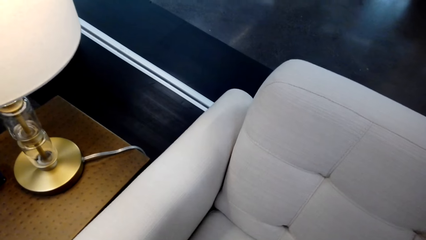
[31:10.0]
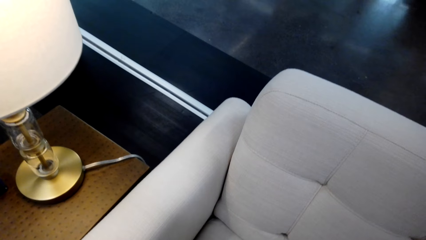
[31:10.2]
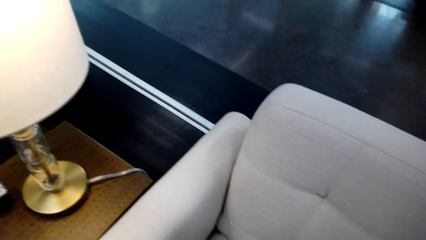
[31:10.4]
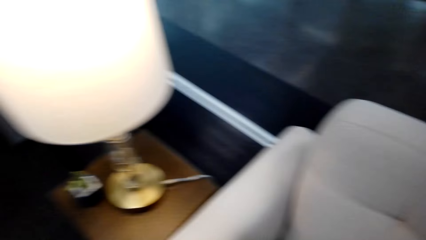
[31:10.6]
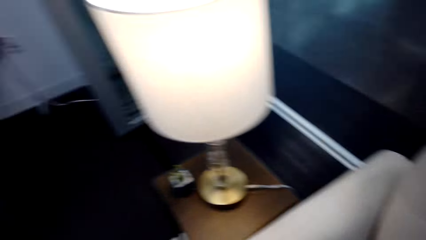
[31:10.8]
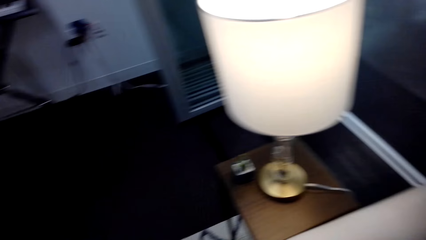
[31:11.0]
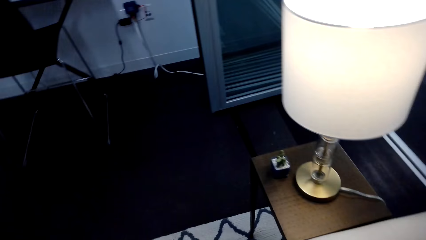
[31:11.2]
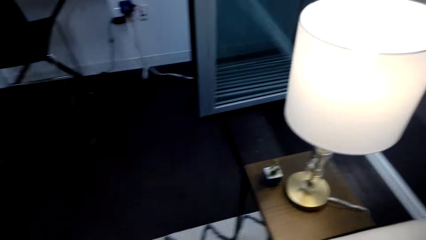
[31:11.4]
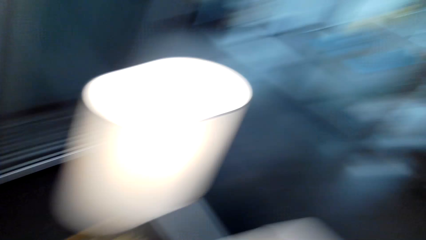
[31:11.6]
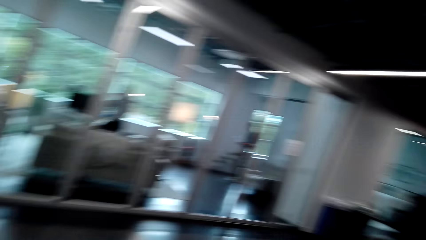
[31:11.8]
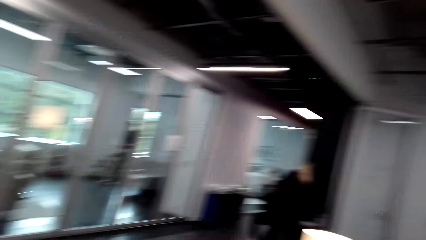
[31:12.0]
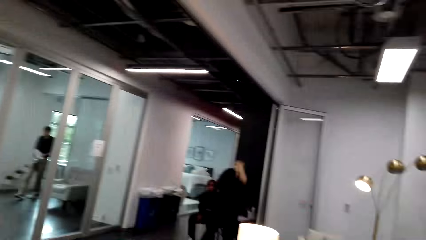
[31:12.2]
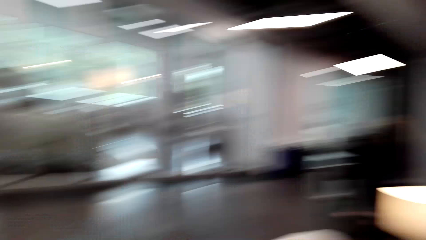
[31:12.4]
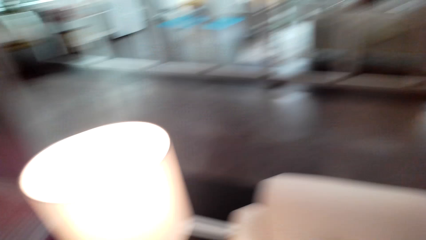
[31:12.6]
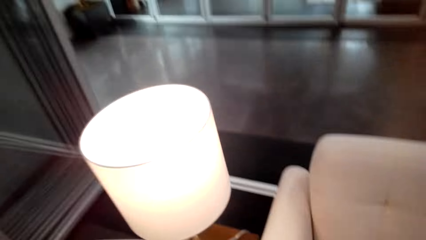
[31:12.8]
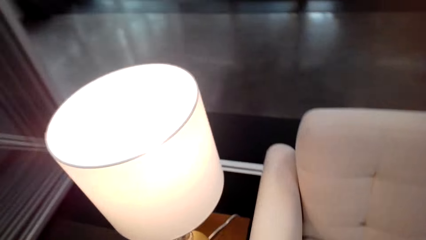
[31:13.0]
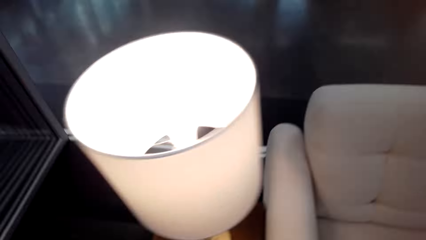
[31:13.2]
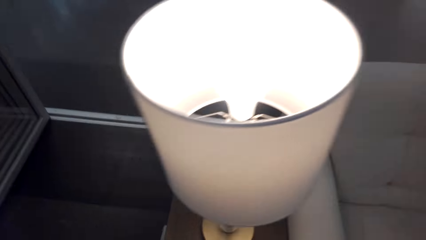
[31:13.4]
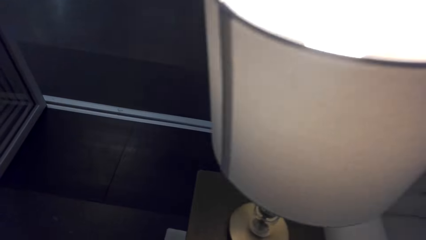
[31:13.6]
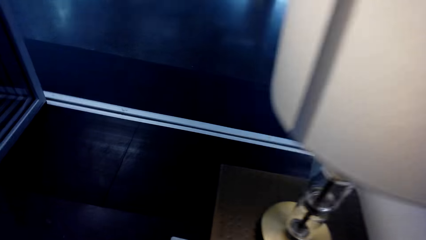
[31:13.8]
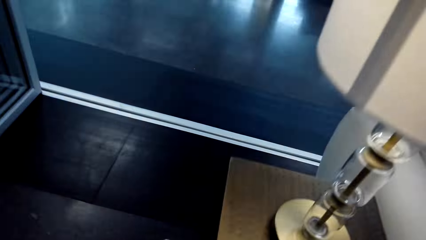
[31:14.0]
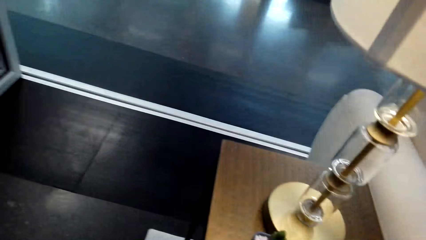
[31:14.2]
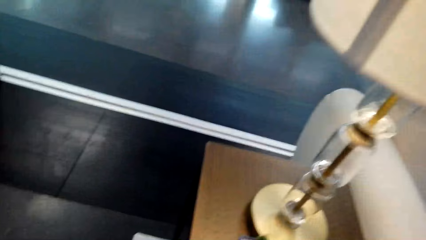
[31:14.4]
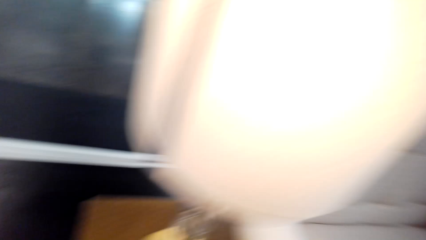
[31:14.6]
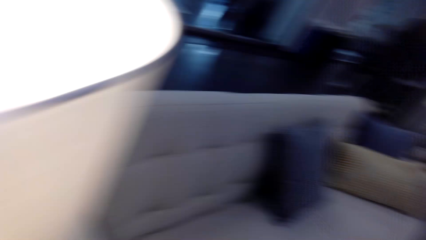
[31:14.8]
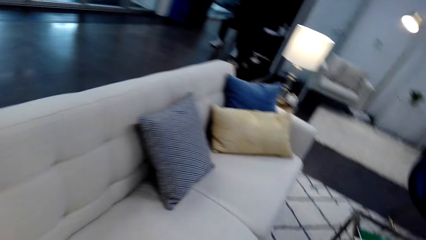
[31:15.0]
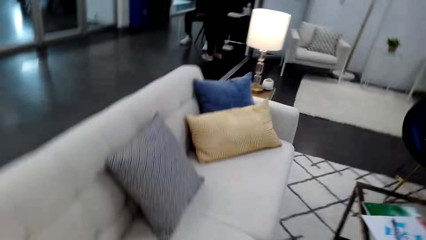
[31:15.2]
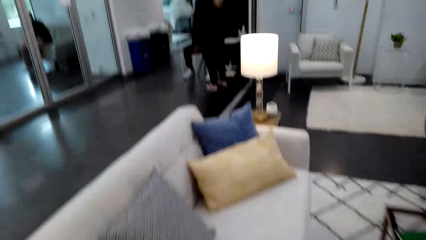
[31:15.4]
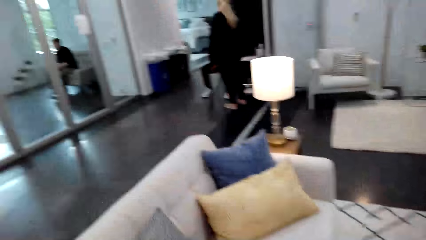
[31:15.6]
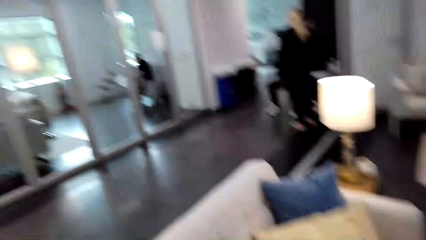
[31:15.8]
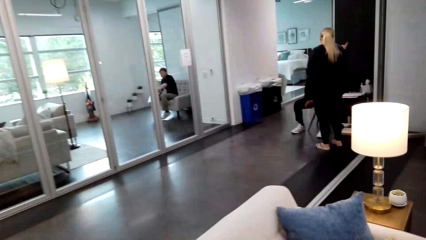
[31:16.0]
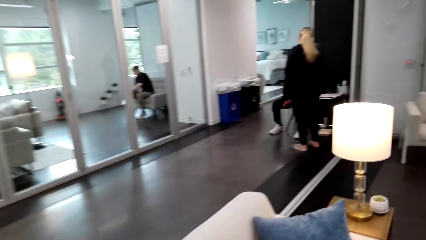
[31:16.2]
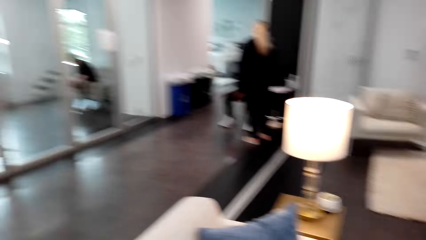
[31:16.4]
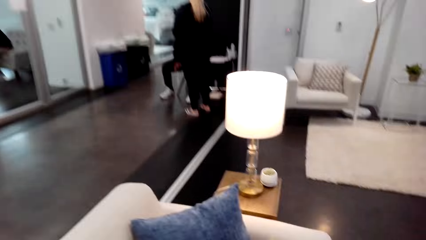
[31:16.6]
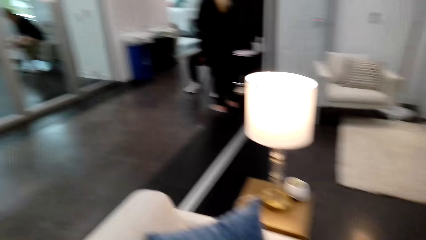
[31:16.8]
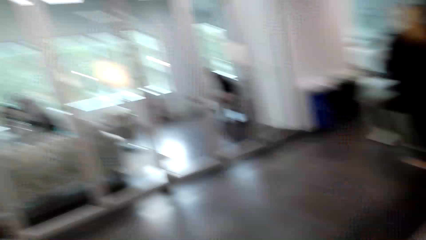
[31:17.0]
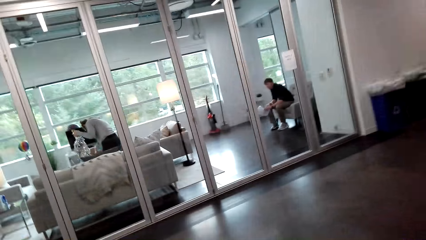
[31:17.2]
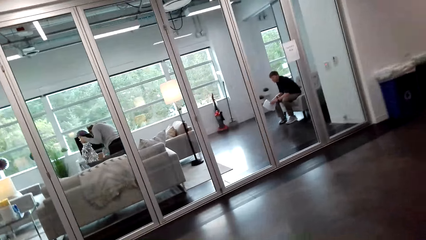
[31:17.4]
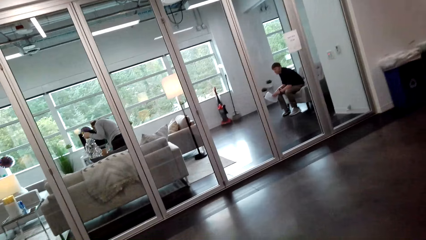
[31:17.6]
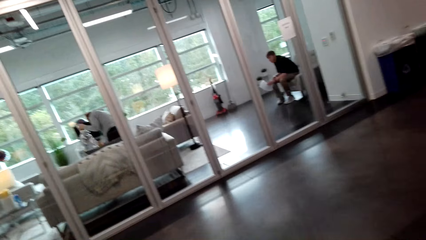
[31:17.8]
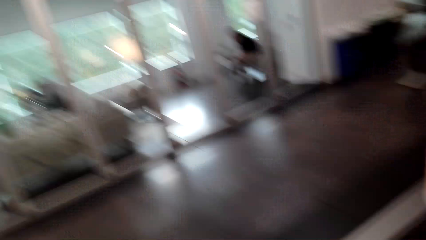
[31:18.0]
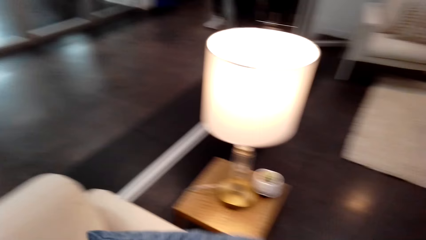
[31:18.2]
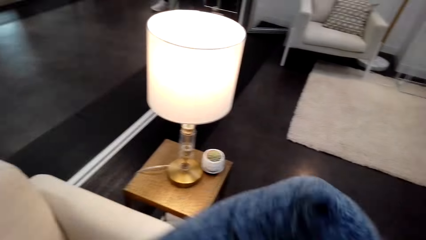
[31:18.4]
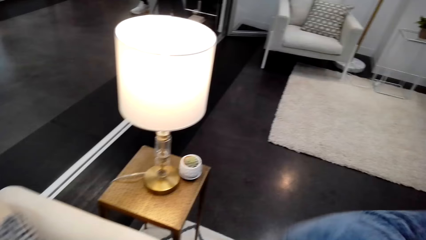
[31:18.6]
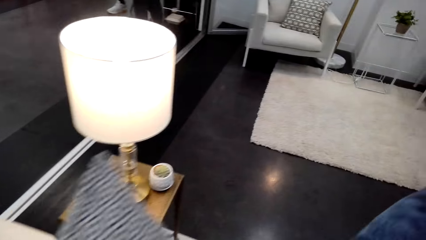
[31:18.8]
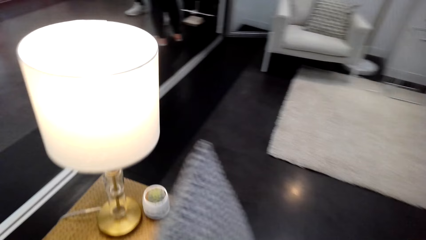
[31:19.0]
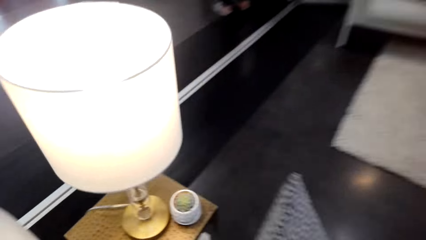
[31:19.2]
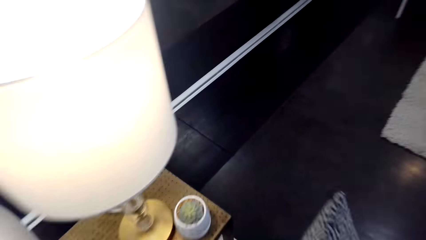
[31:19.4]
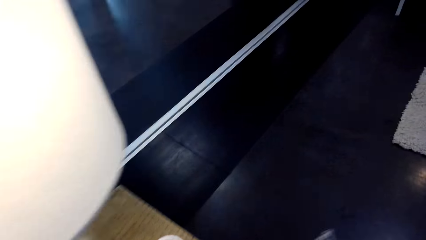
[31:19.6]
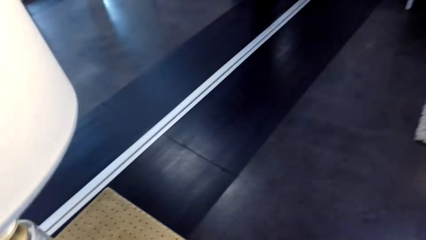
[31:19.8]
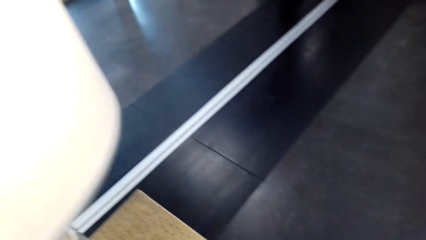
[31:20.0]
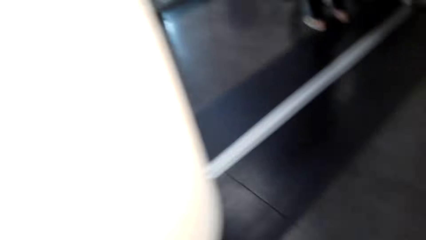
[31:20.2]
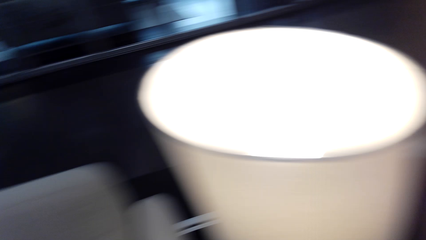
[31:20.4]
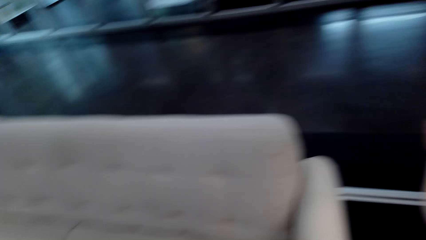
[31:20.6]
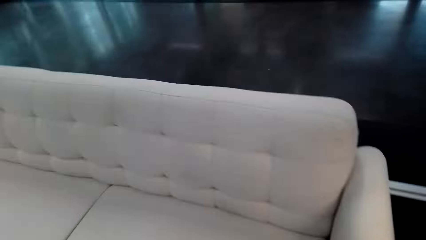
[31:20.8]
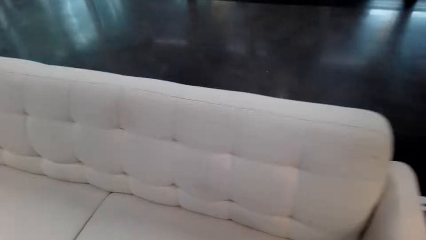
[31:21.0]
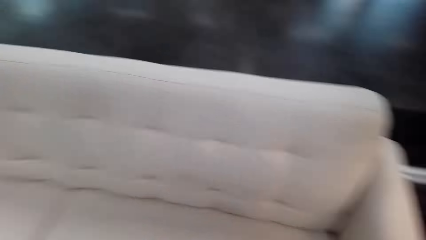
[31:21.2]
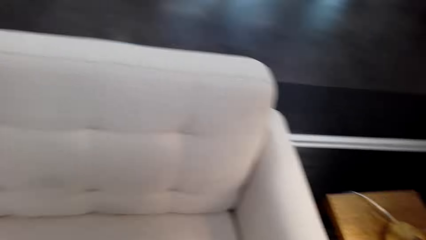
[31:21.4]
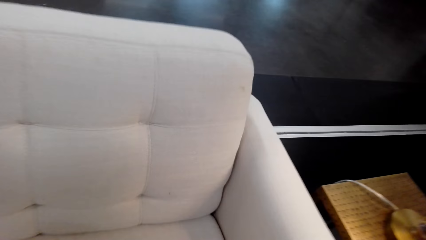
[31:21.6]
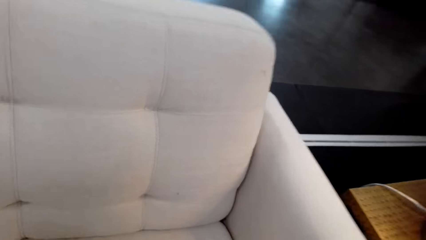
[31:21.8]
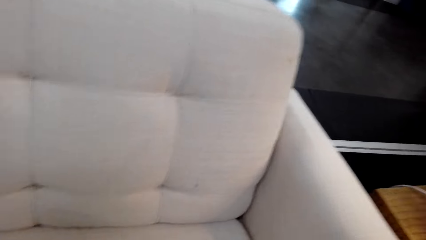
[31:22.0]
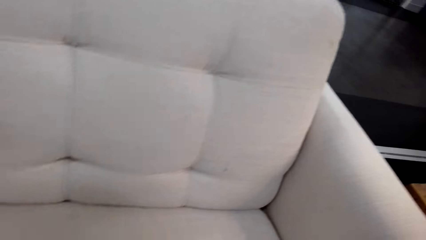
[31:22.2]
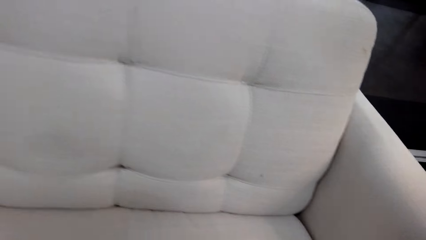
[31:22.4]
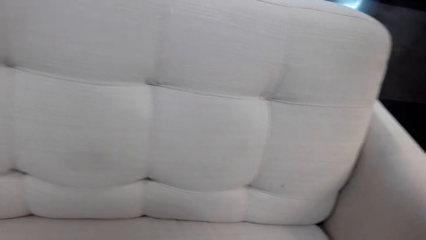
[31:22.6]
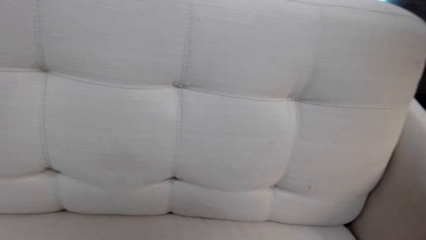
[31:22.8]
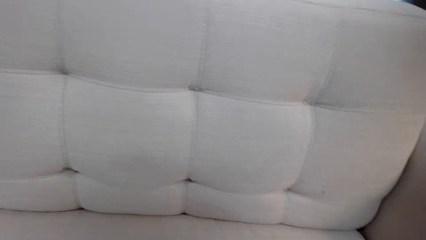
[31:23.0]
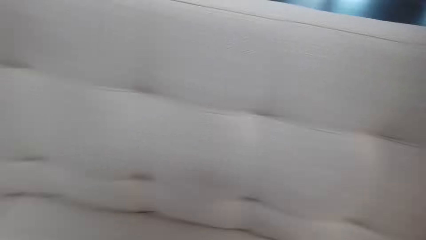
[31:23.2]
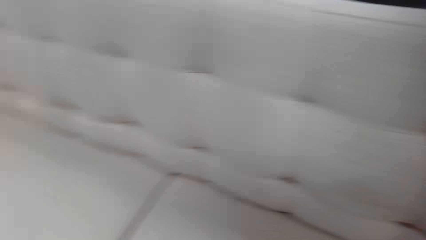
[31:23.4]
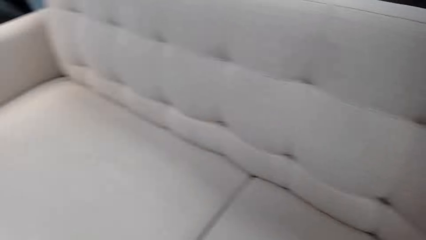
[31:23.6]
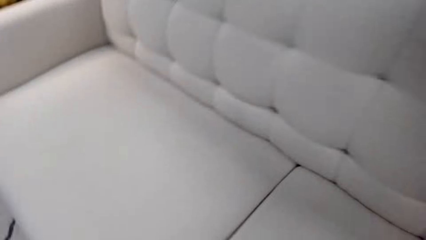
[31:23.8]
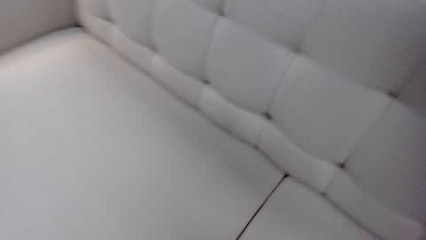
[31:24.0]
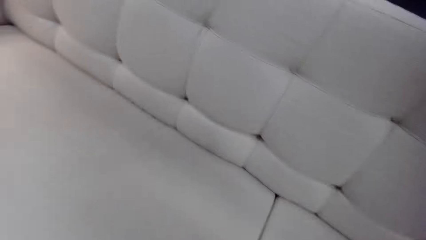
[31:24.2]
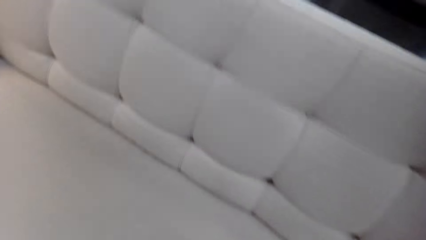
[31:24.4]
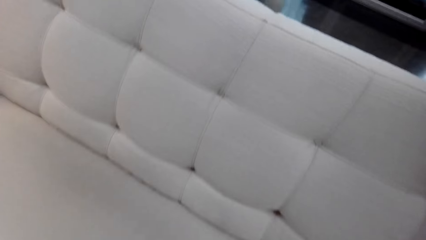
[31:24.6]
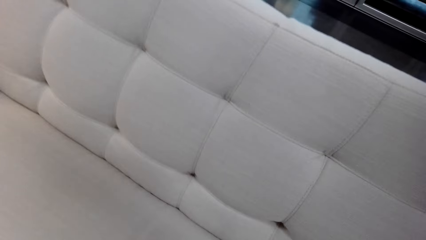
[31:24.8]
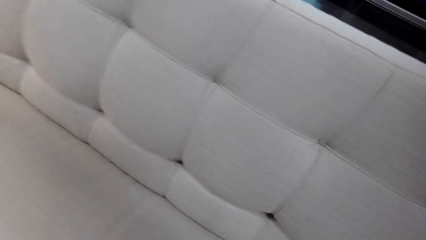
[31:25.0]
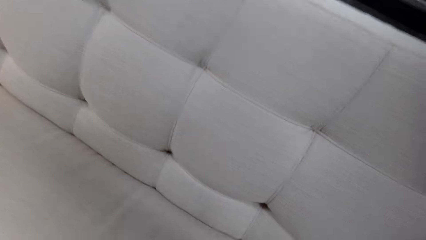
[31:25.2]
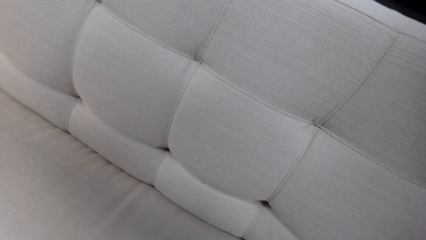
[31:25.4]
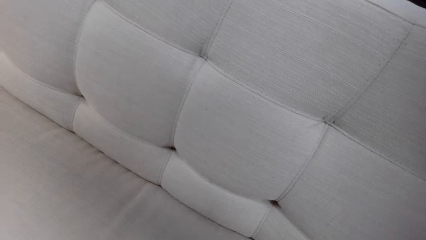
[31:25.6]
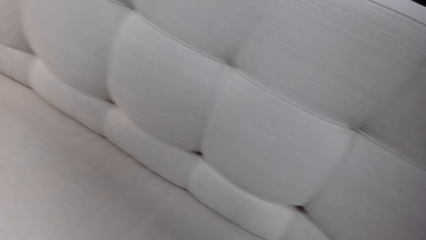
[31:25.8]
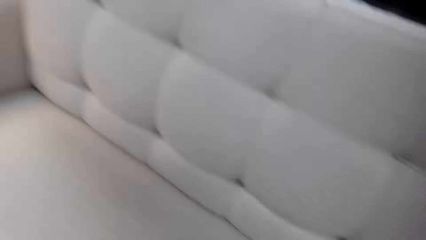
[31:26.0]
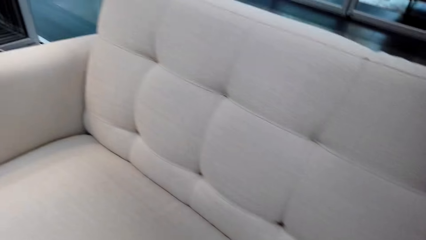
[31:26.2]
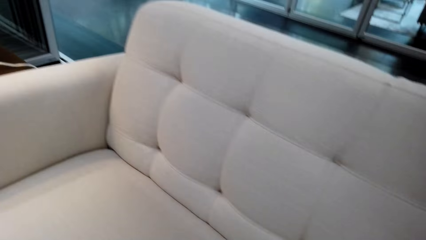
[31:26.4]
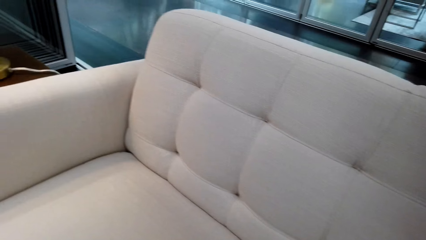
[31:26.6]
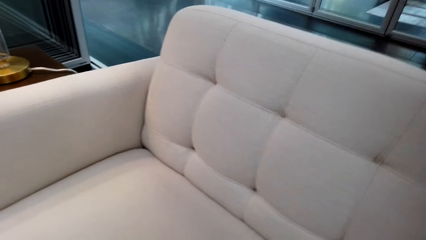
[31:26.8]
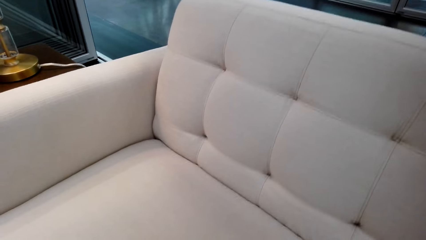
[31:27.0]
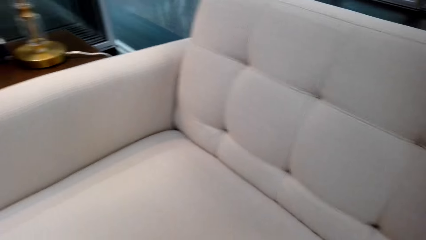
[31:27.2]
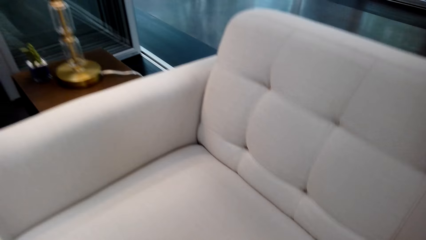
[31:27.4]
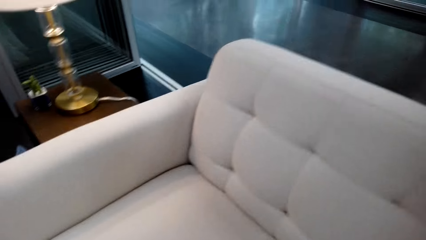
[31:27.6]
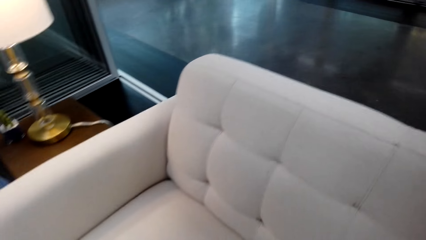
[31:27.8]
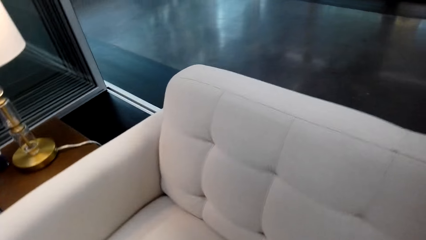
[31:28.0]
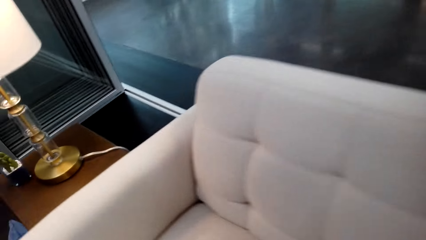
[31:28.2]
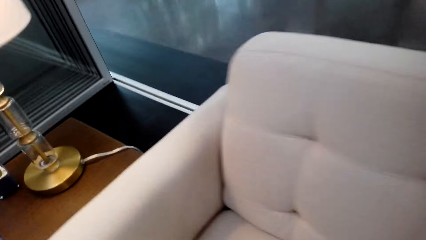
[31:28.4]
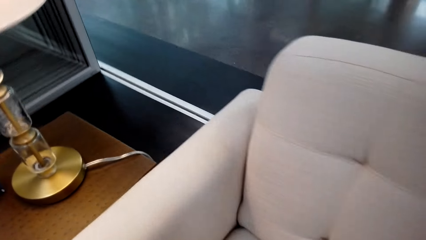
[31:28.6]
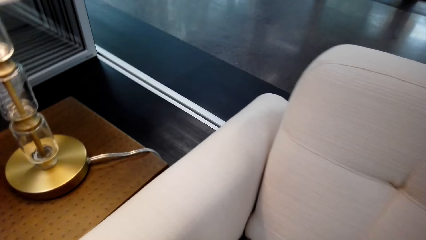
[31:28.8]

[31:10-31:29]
The camera wearer looks around. They bend down. They turn around. They walk around. They look around. They pick up pillows. They turn around. They look around. They walk around.
